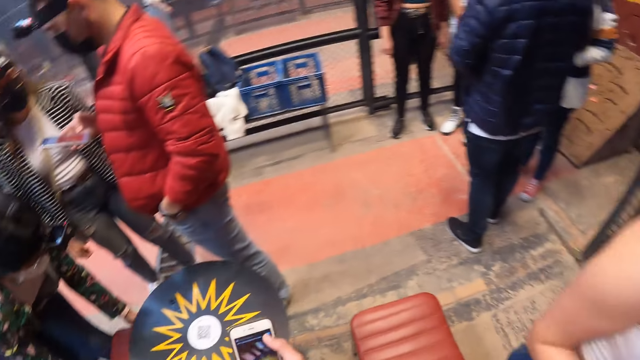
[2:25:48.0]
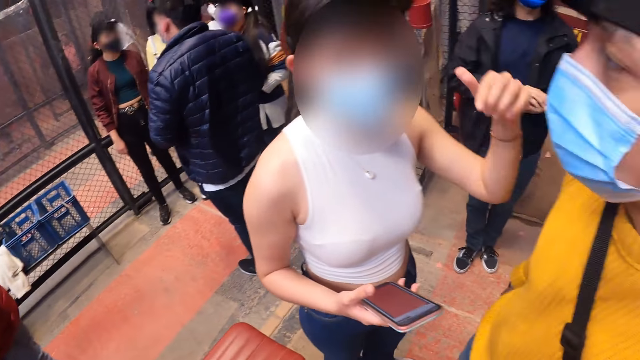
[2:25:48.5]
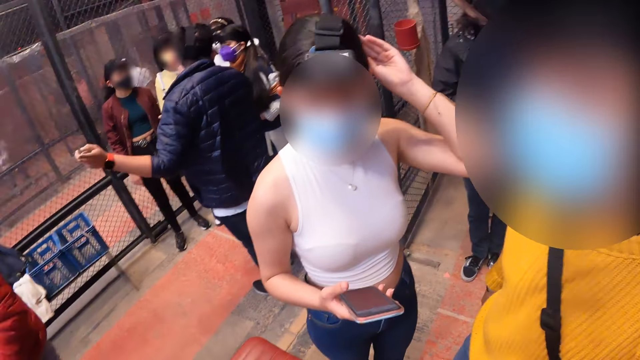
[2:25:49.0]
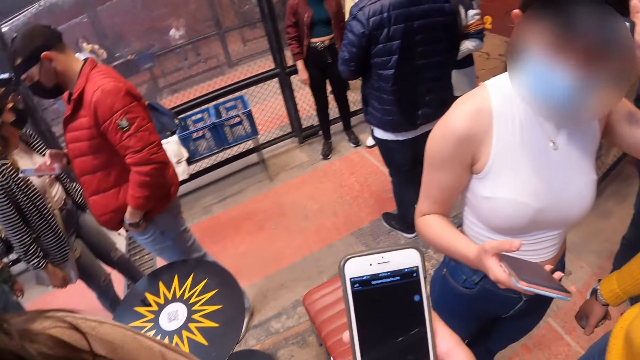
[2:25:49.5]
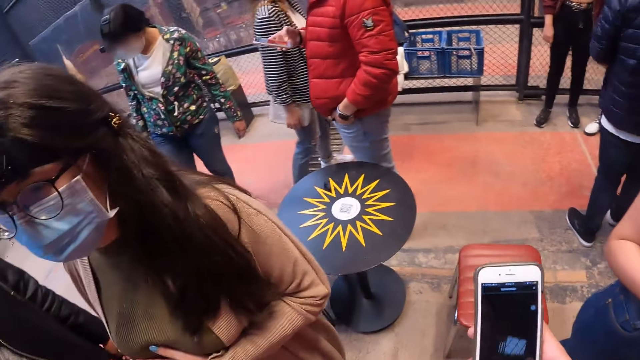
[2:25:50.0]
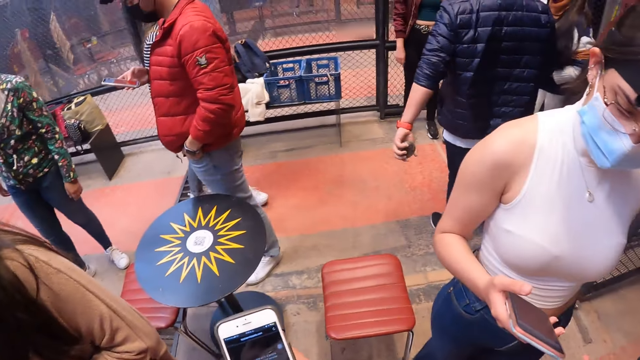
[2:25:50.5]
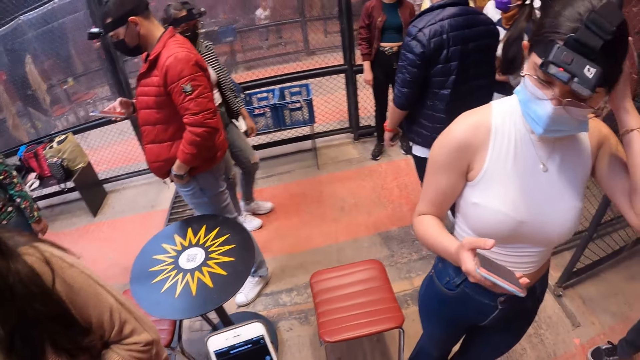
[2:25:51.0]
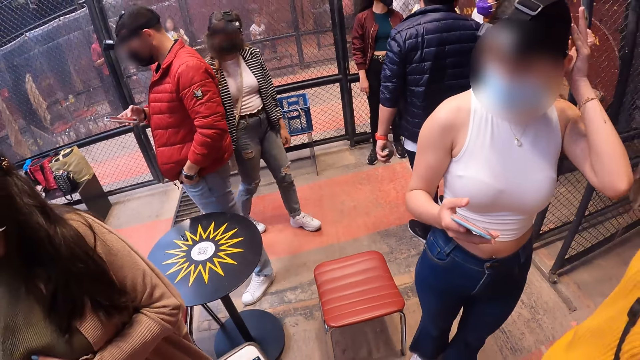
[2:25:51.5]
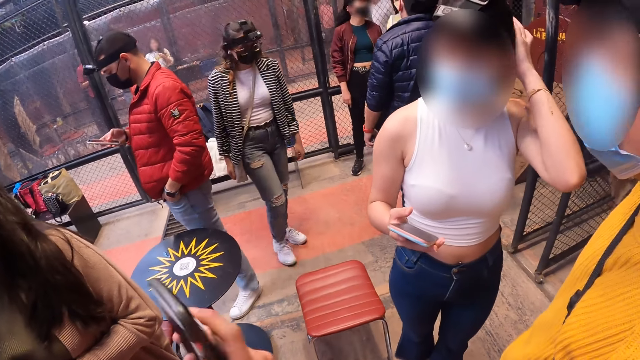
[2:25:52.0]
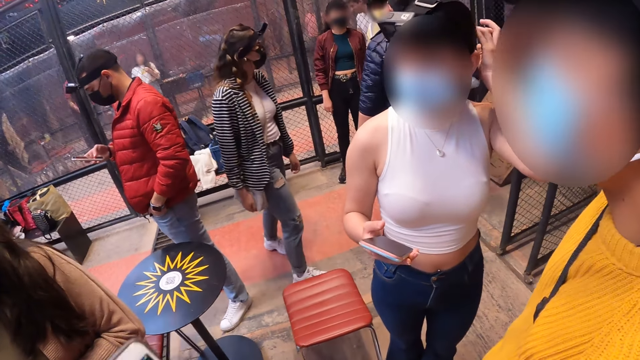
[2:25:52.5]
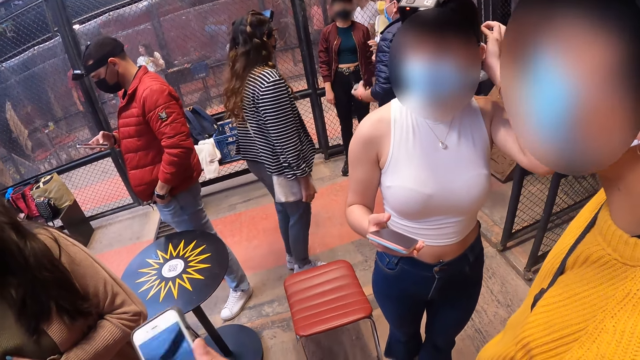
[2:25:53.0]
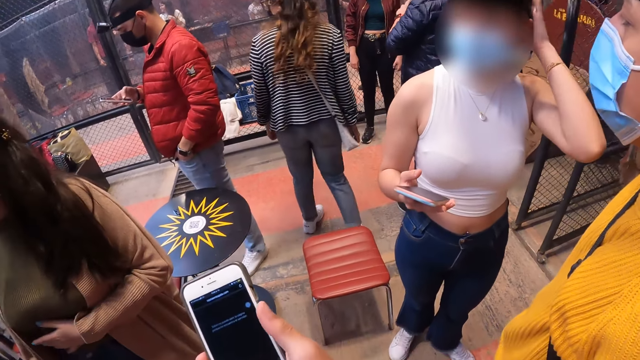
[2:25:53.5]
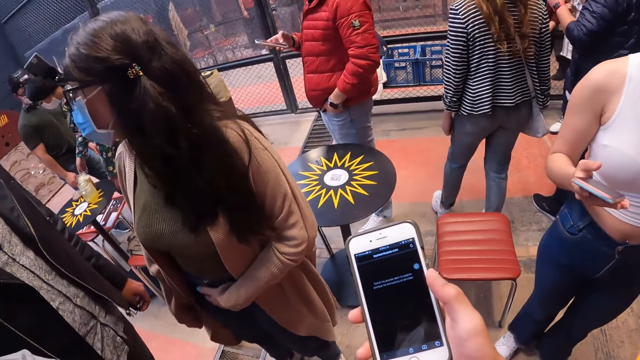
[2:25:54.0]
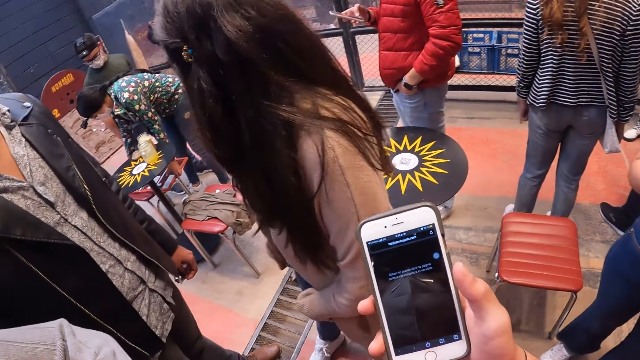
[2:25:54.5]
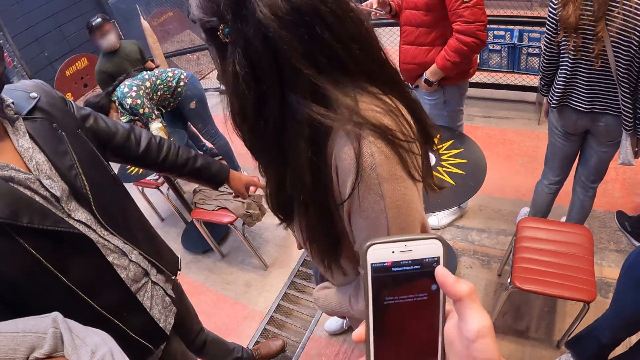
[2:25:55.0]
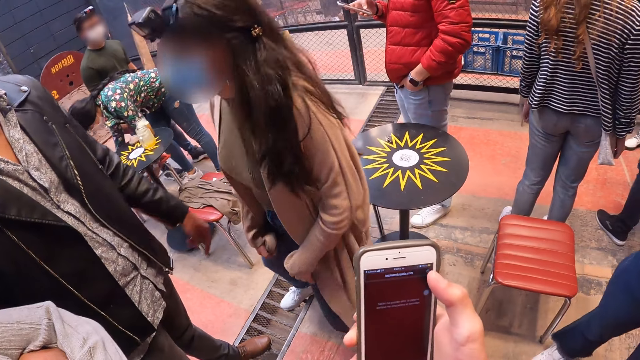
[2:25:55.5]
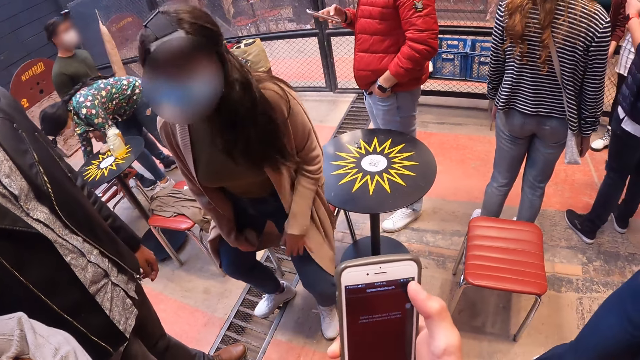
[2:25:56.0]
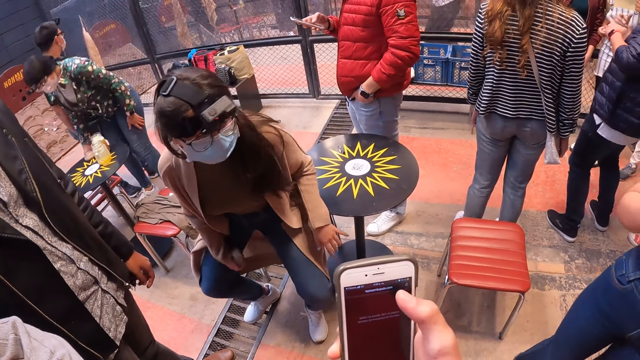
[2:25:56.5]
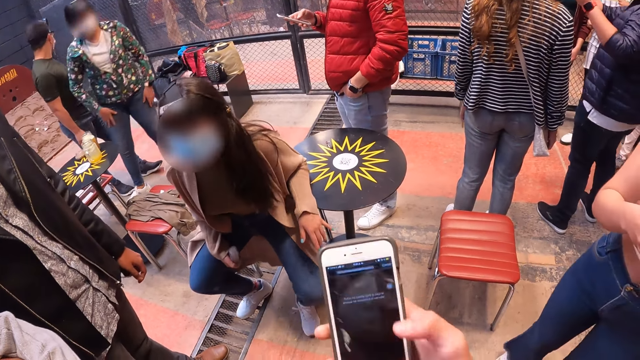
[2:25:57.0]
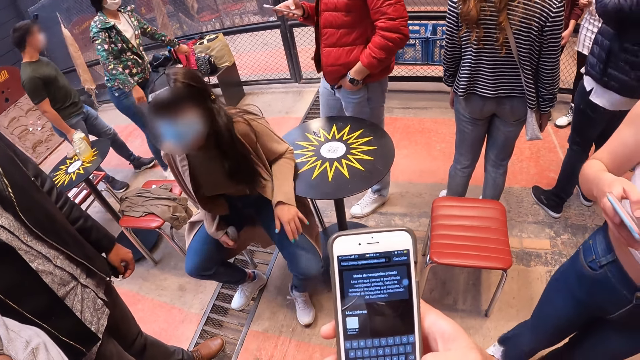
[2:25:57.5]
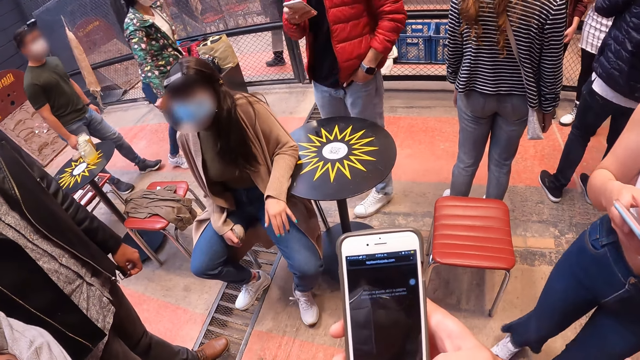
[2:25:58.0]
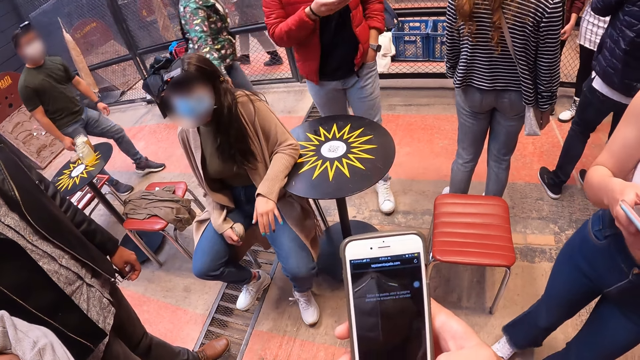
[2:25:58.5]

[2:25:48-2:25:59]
The camera wearer operates a phone. The man points at a chair with his right hand. The woman sits on the chair.

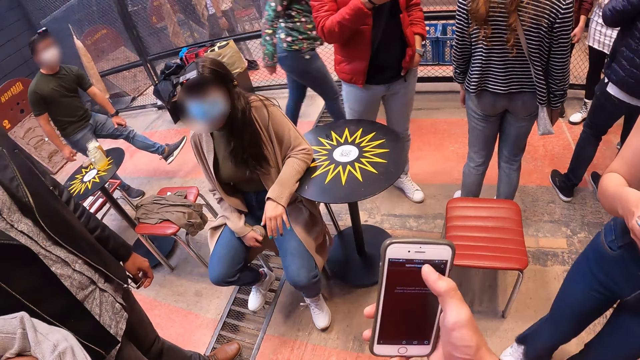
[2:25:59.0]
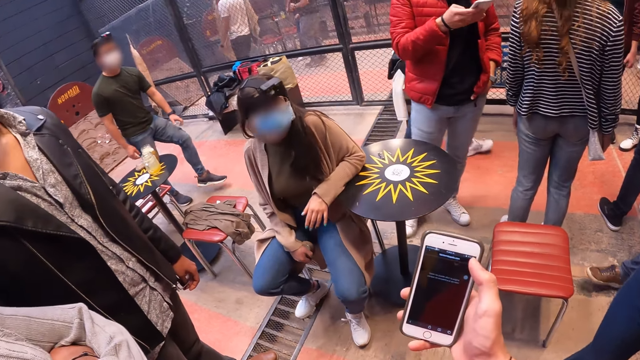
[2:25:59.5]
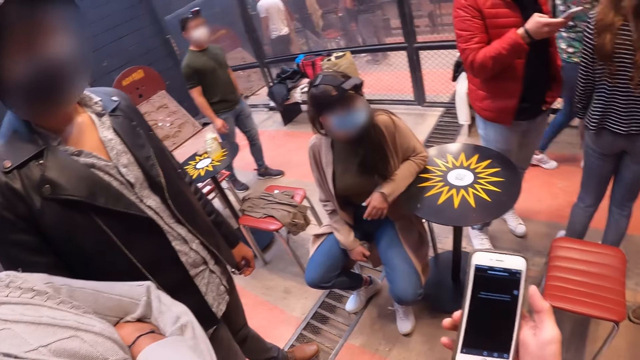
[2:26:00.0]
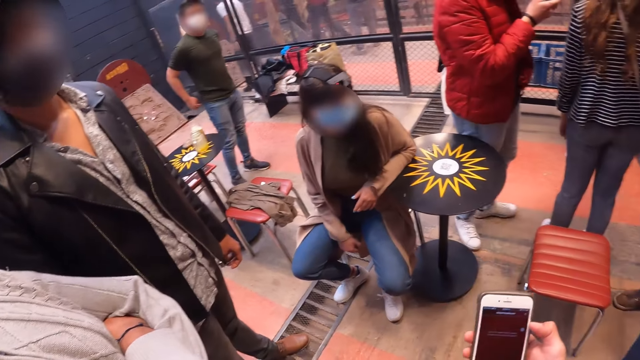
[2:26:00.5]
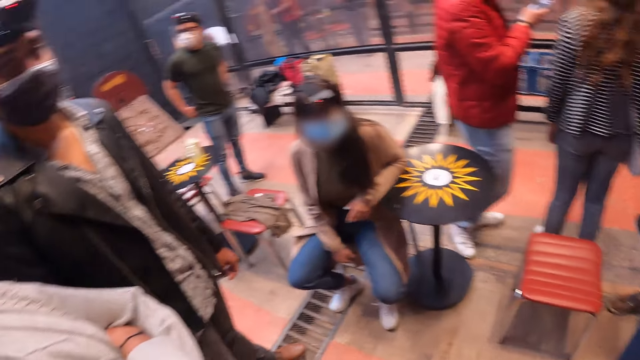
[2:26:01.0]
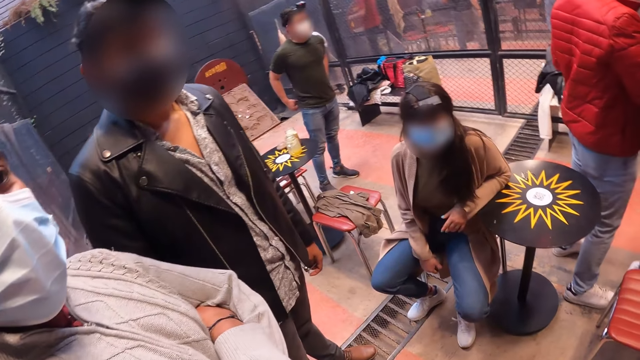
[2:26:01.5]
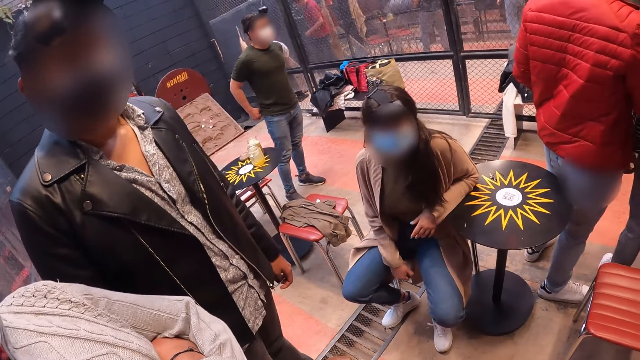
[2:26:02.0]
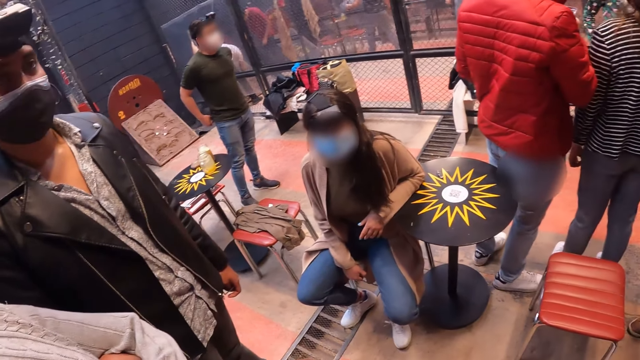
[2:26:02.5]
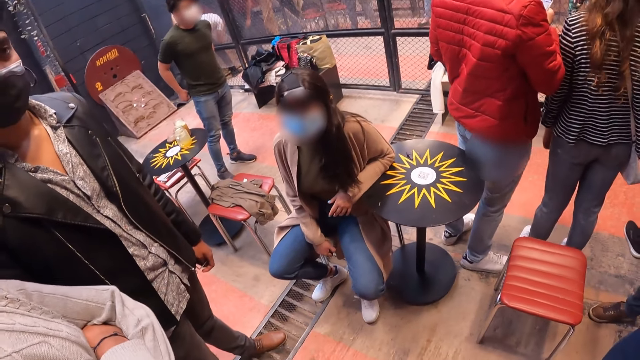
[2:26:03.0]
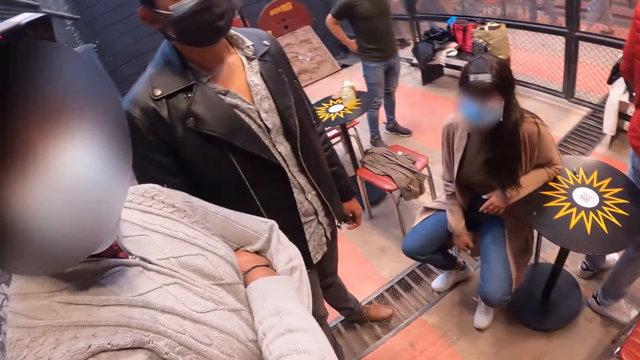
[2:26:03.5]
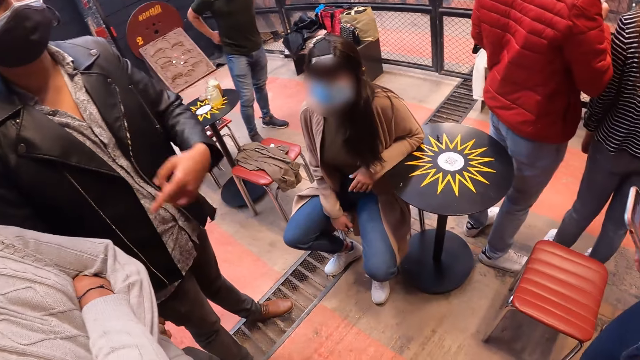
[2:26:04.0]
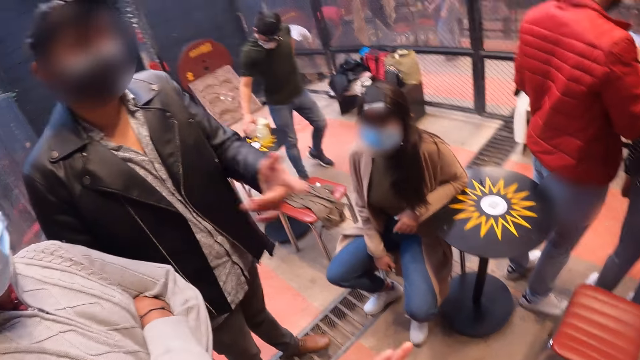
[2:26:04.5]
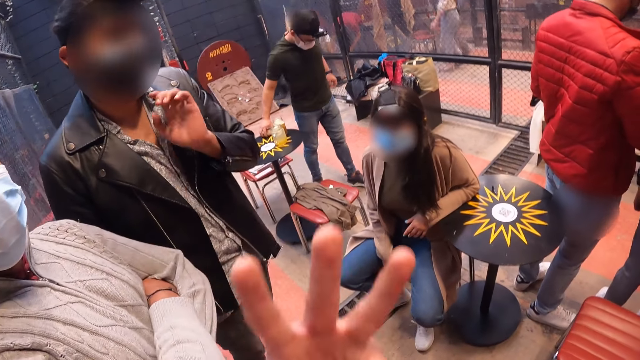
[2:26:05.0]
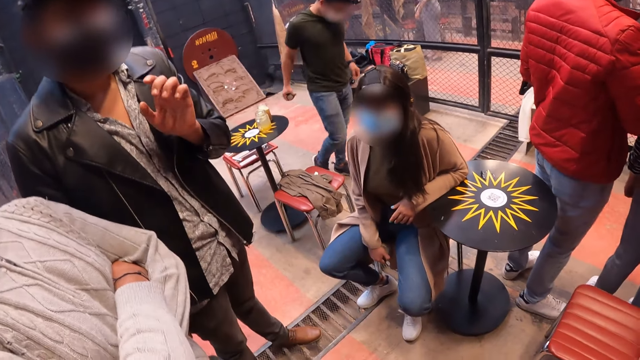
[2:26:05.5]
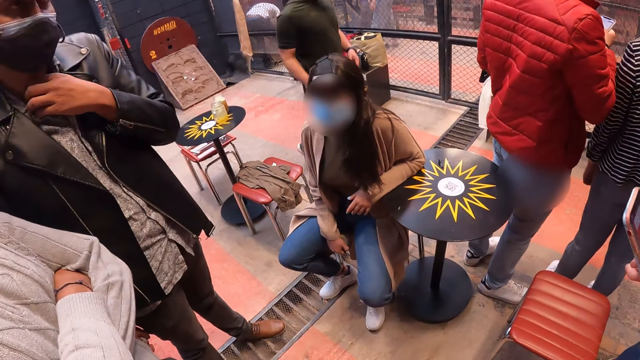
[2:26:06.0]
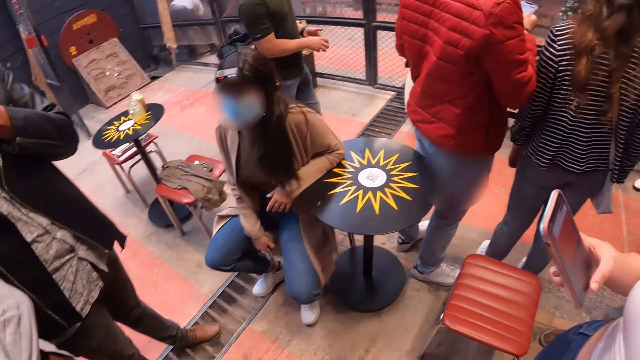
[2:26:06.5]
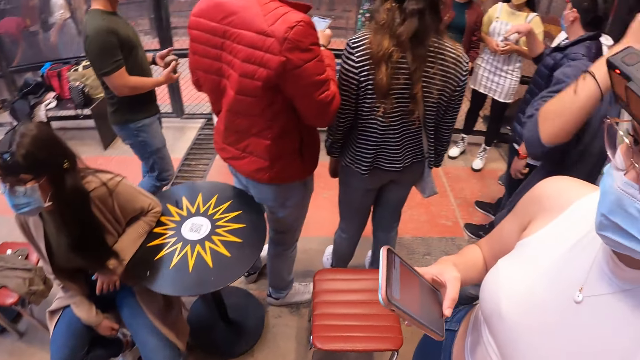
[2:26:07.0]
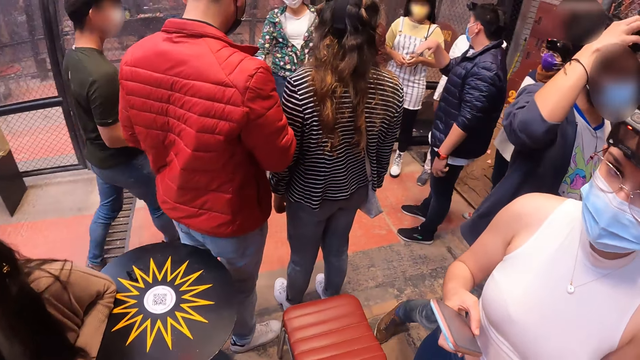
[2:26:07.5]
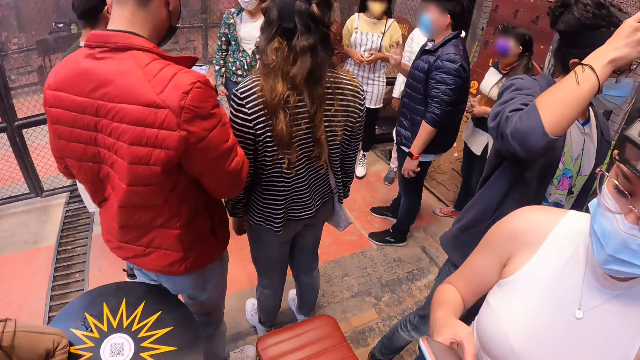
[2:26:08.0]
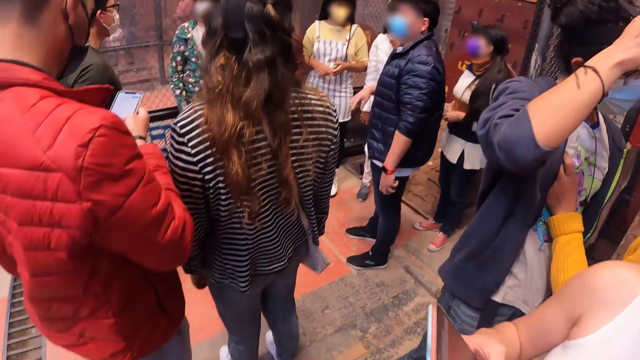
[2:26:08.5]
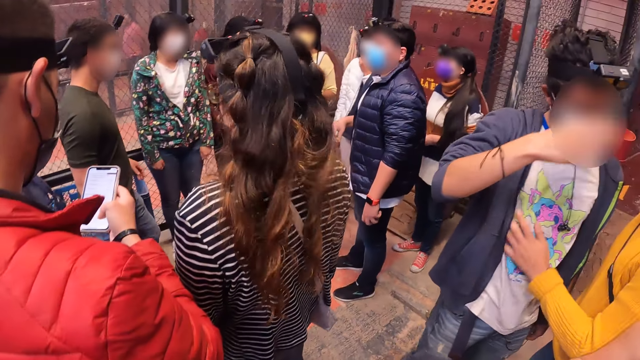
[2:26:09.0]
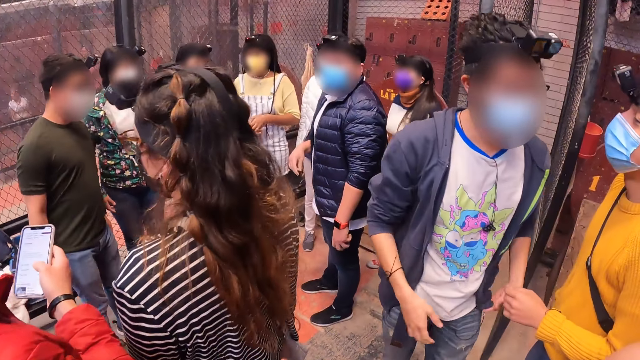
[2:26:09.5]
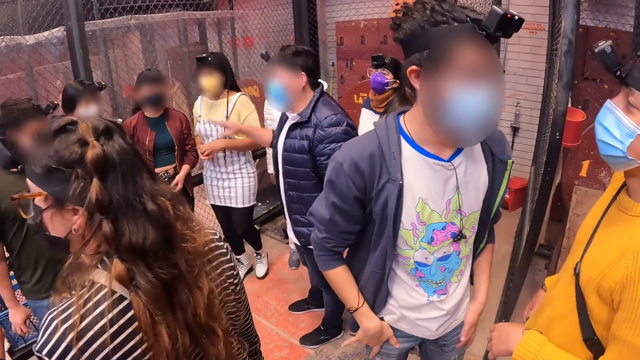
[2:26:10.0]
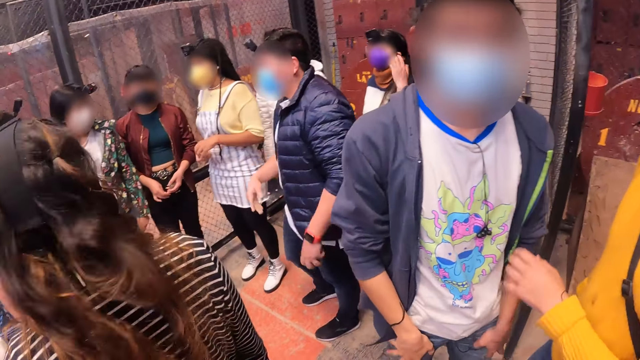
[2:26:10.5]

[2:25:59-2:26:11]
The camera wearer stares around. The man motions towards the camera wearer with his right hand. The camera wearer makes gestures with his left hand. Another man adjusts a camera on his head with his right hand. A third man taps the second man on his chest with his left hand.
